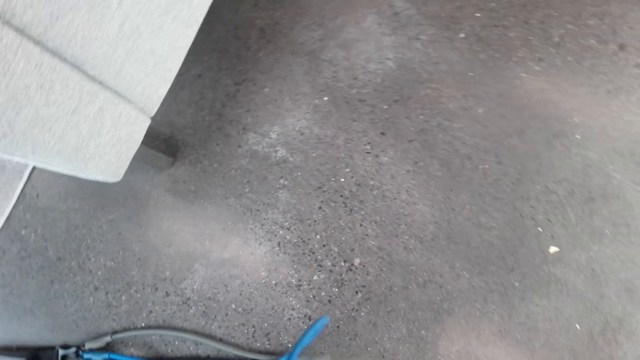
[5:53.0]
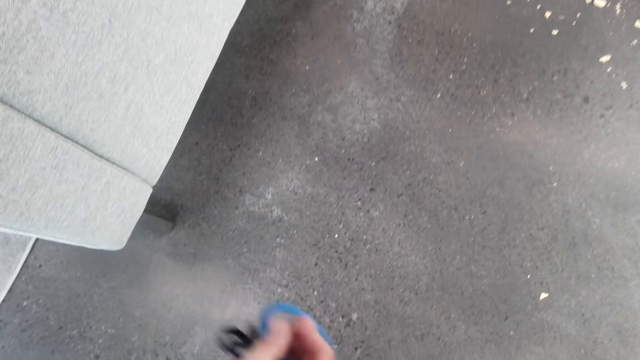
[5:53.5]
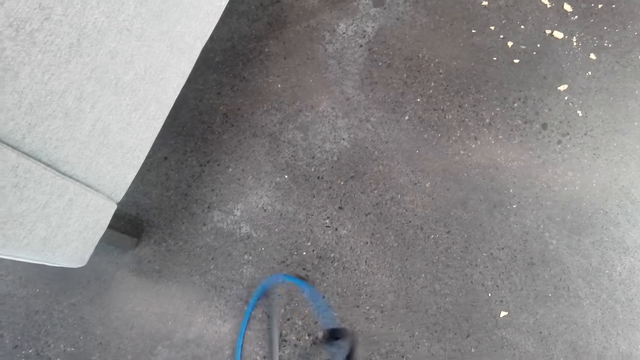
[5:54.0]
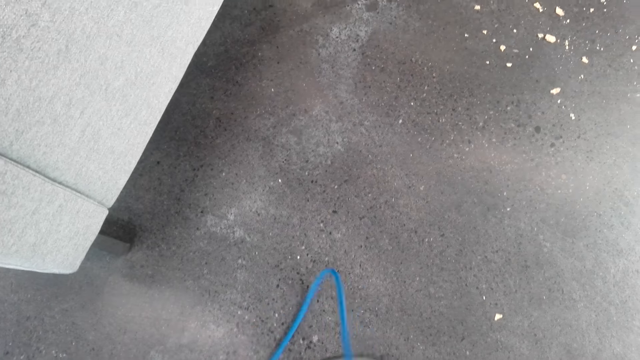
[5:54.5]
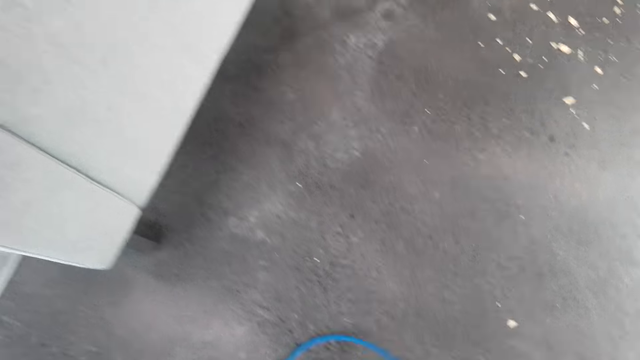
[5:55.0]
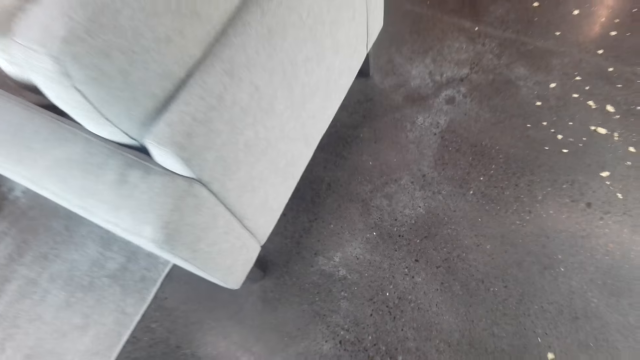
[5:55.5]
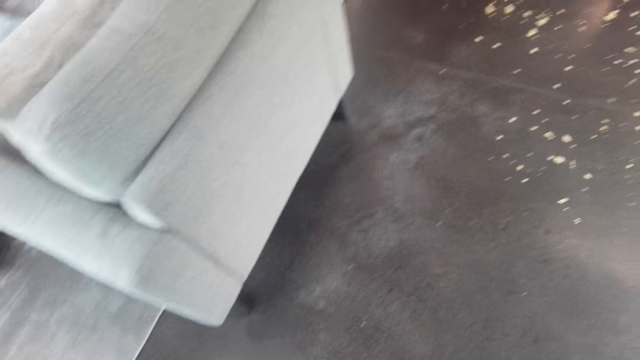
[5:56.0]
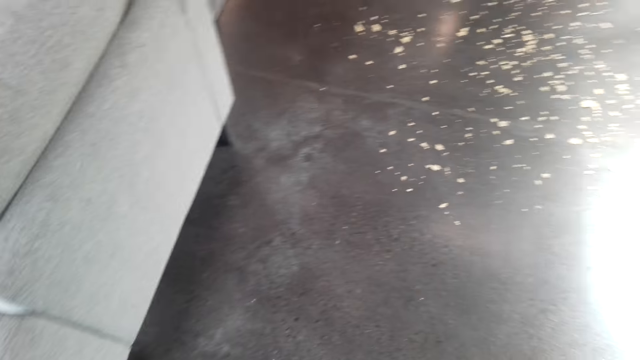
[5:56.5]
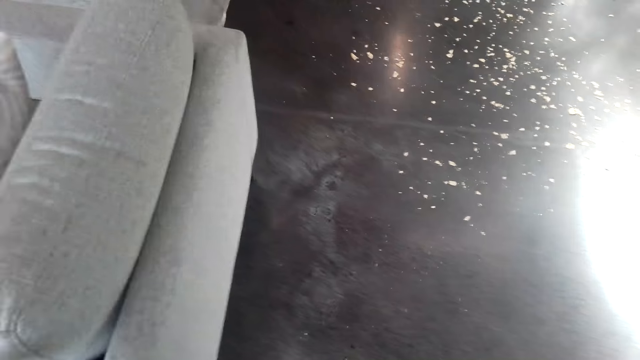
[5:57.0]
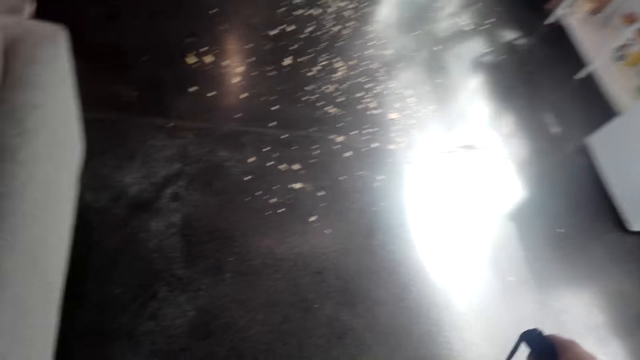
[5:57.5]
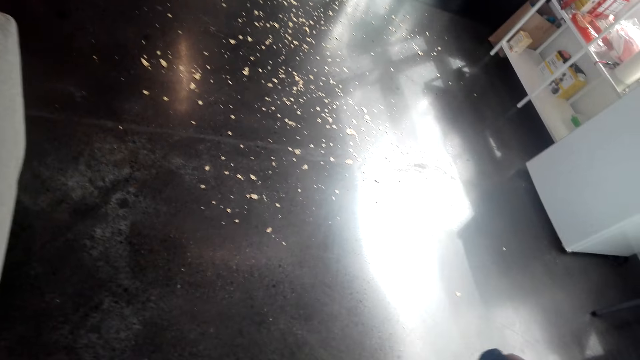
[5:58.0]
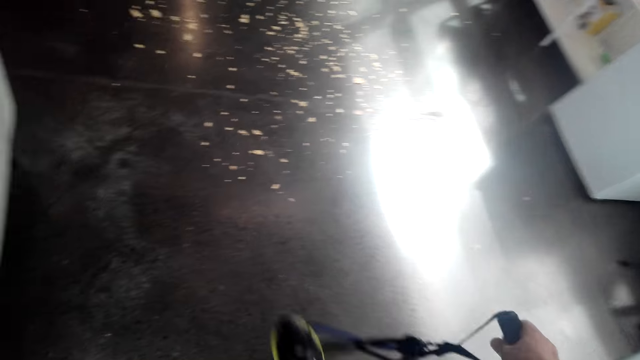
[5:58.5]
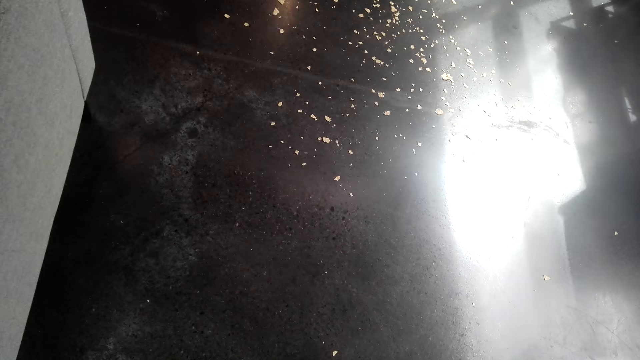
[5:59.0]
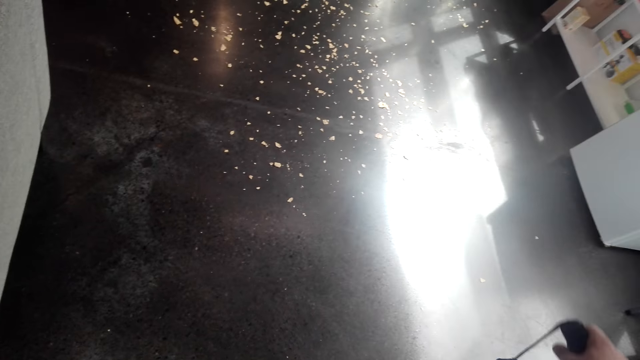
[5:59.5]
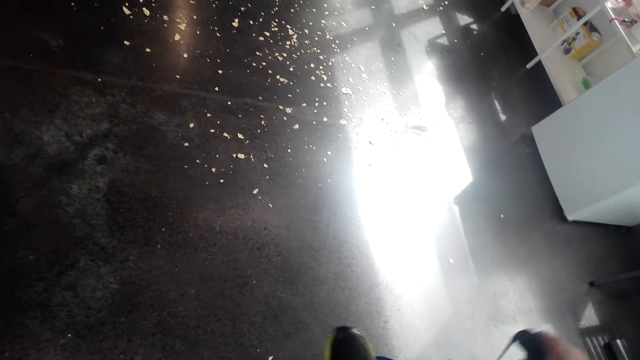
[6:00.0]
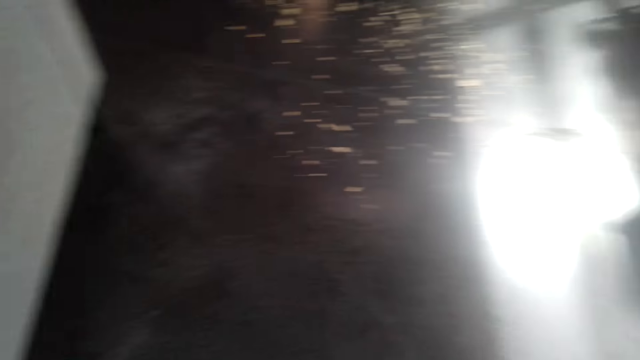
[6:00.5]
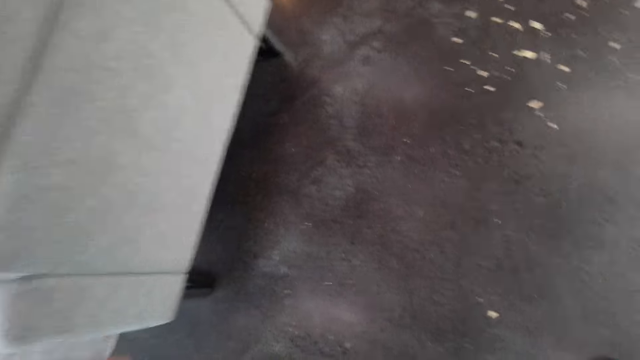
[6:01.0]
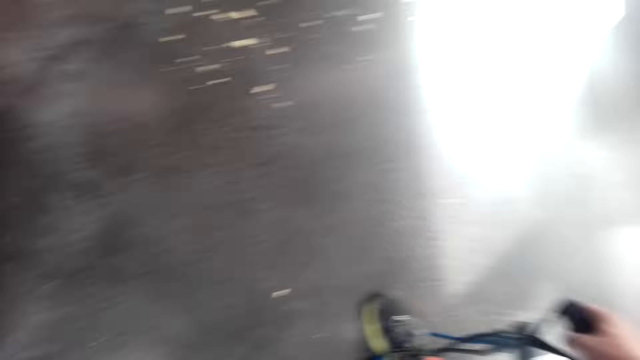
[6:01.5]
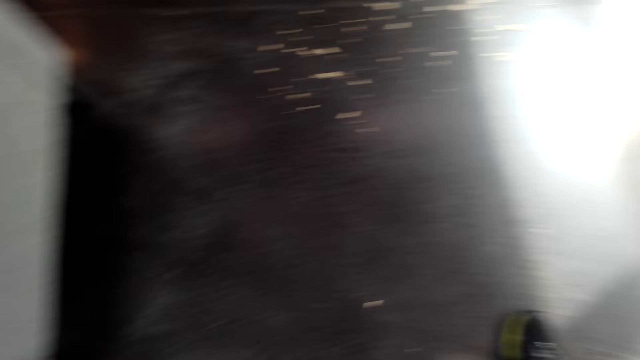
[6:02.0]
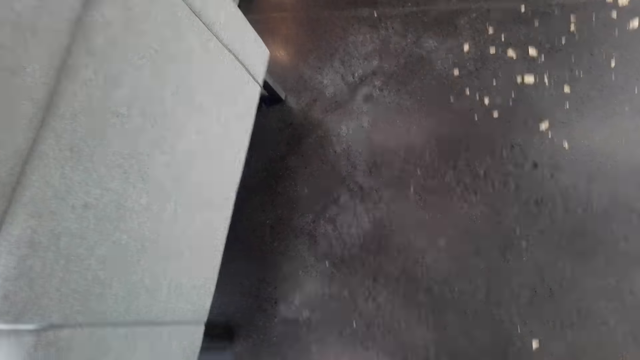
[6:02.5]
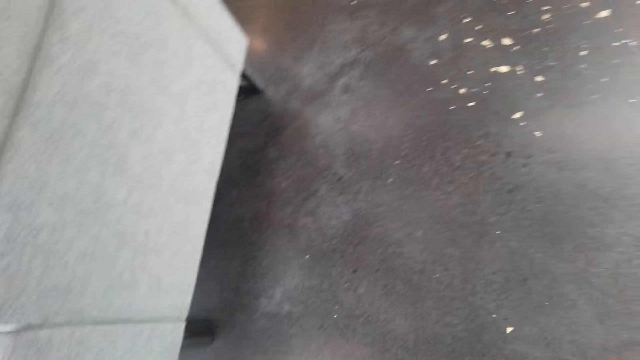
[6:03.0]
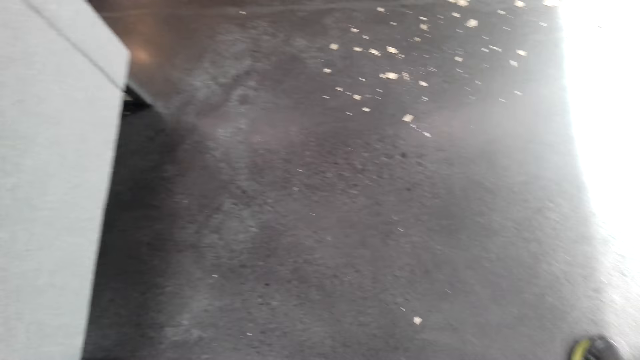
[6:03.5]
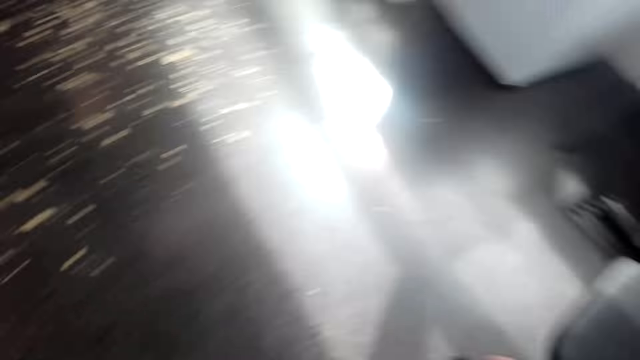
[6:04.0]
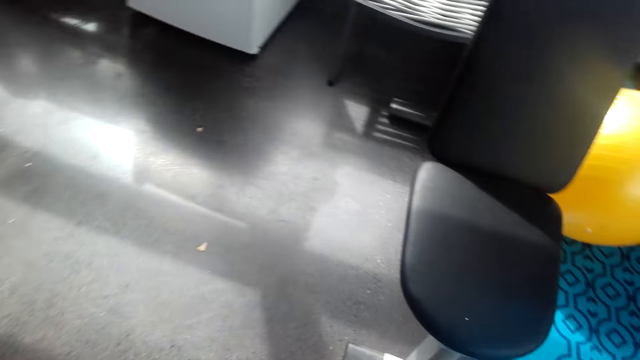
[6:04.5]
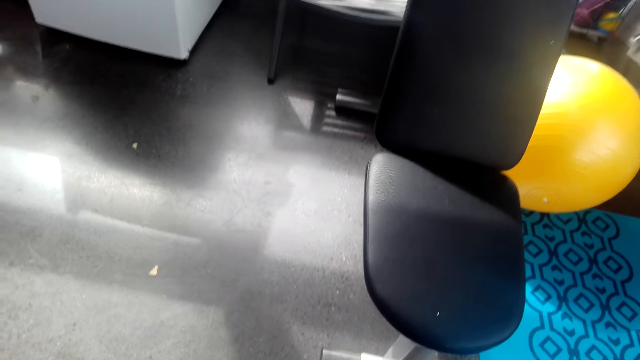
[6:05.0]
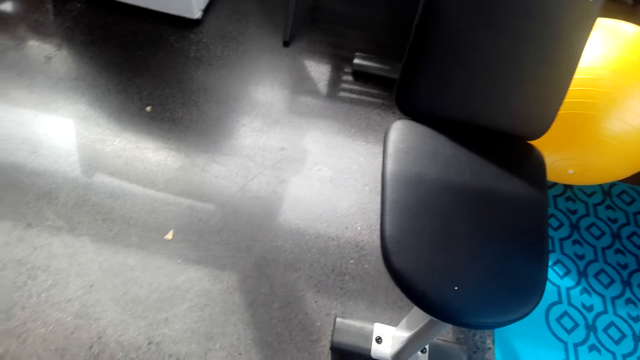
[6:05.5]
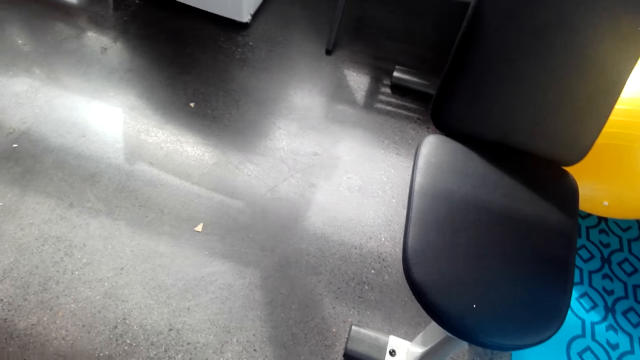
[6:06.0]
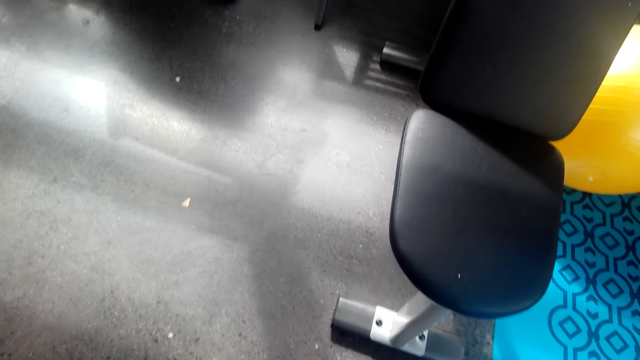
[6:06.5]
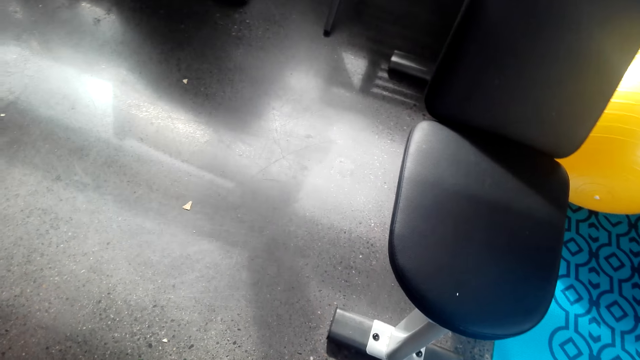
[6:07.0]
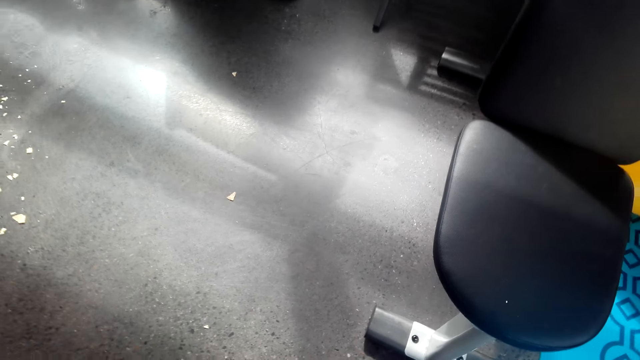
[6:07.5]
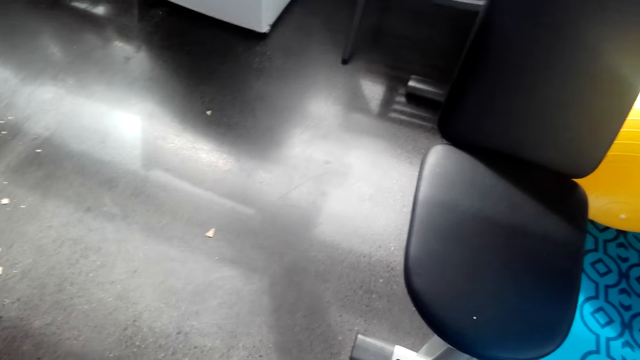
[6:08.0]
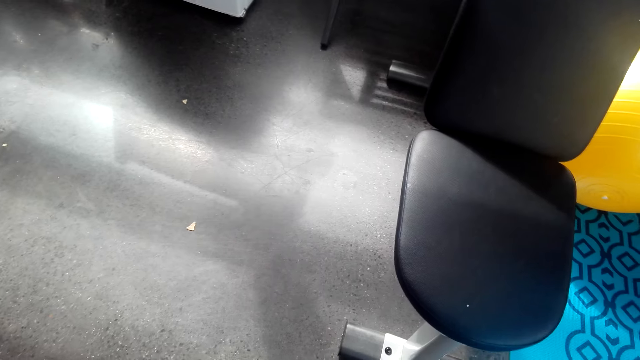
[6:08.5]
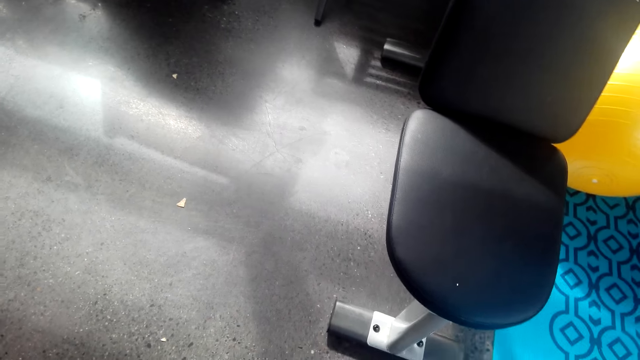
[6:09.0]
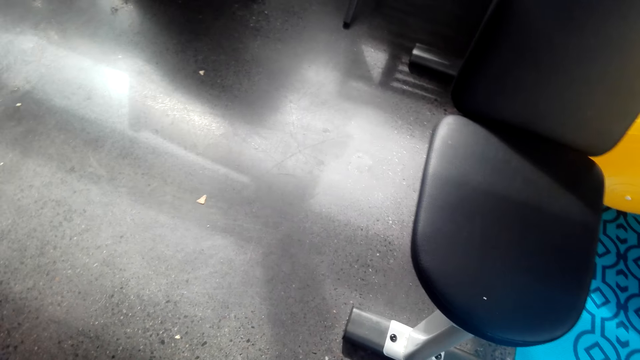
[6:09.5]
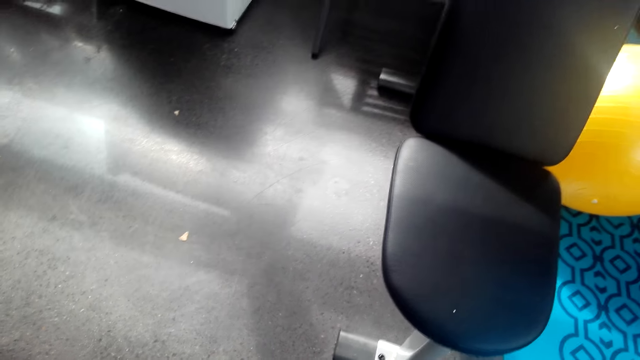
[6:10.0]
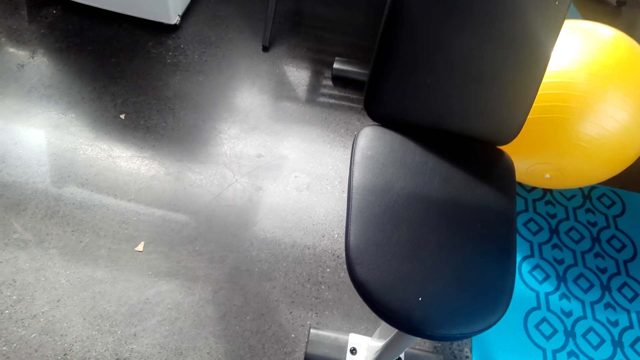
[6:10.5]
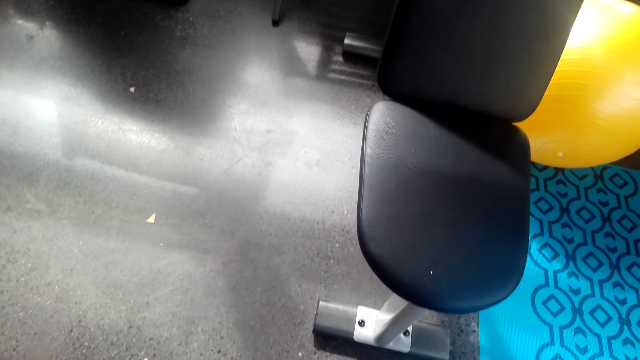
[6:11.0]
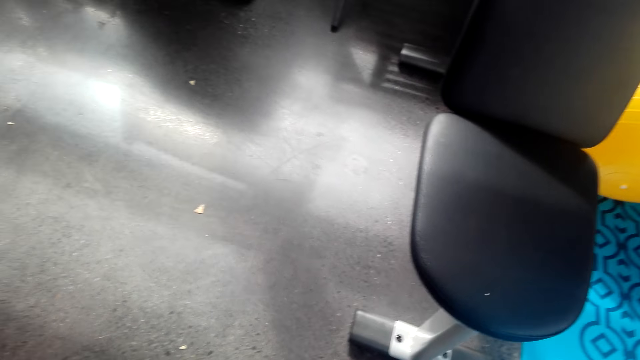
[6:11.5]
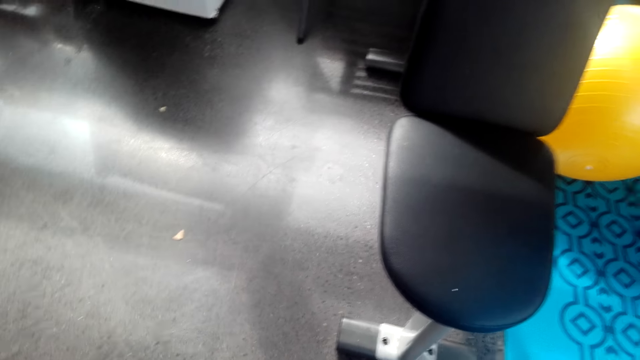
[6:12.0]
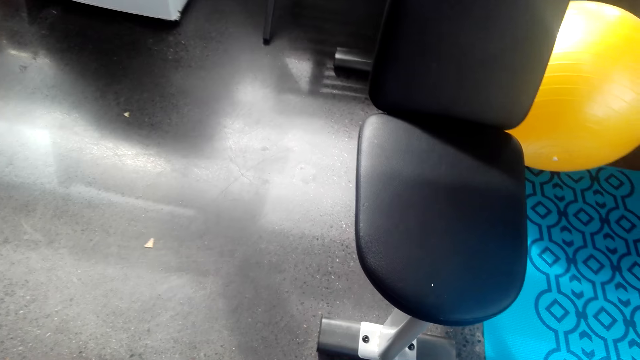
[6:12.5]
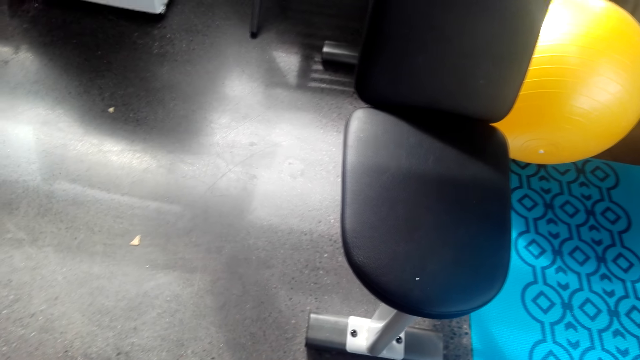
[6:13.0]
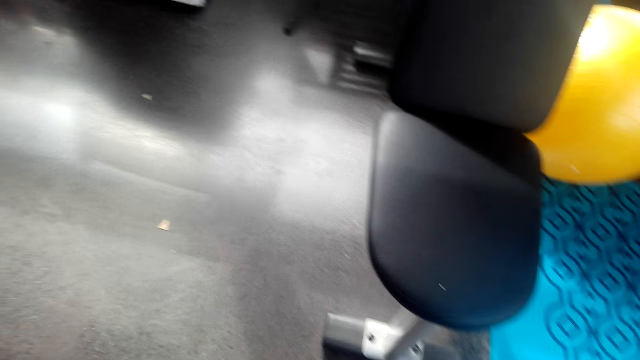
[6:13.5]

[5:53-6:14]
The camera wearer steps on the resistance bands. They do exercise with a fit monkey gym. They look around the house. They do exercise with the fit monkey gym. They turn around the room.
